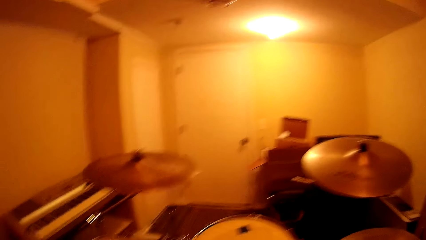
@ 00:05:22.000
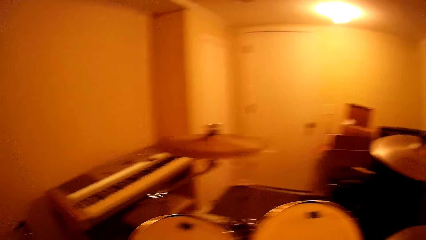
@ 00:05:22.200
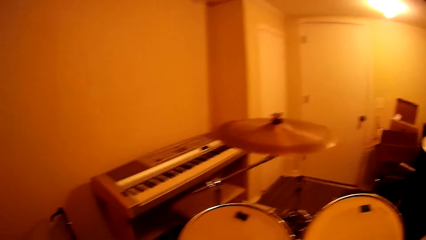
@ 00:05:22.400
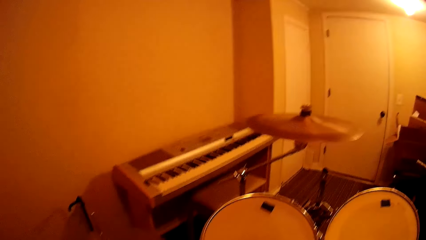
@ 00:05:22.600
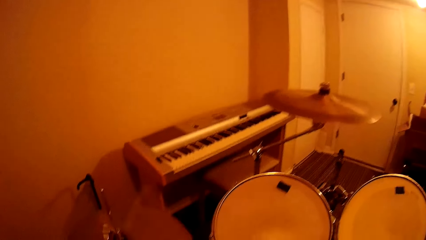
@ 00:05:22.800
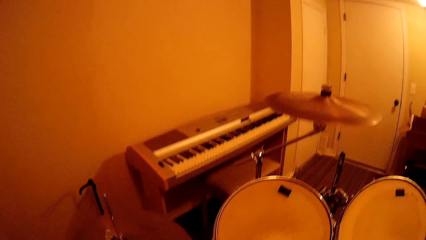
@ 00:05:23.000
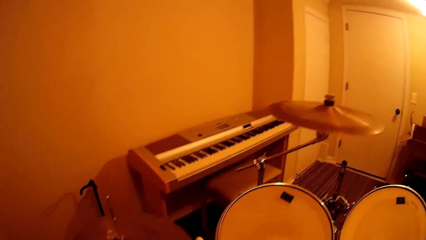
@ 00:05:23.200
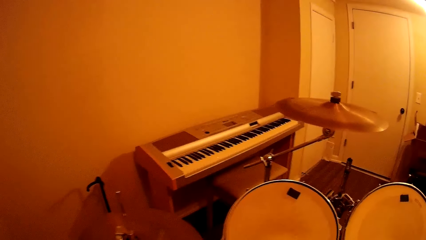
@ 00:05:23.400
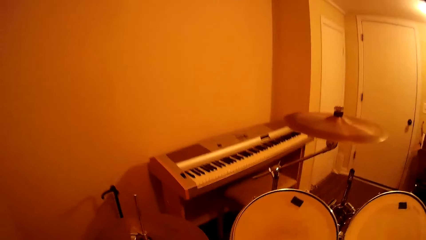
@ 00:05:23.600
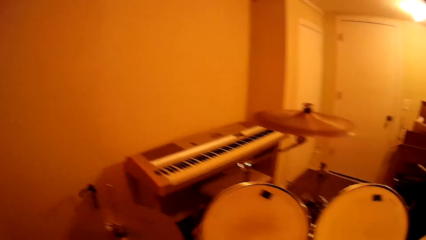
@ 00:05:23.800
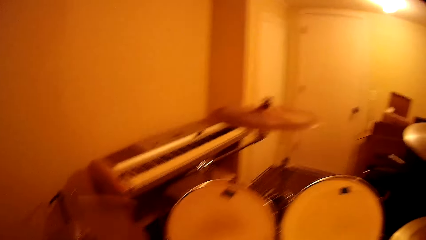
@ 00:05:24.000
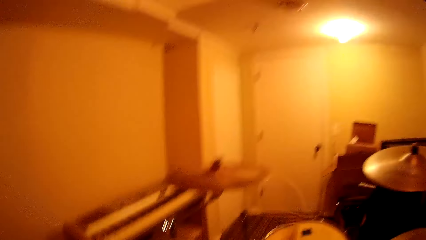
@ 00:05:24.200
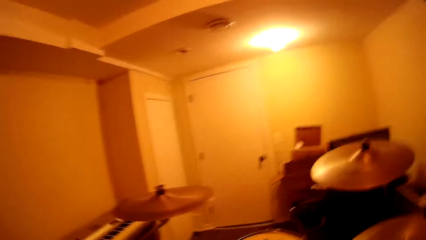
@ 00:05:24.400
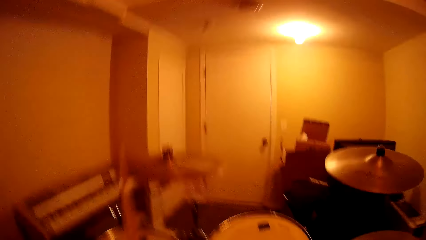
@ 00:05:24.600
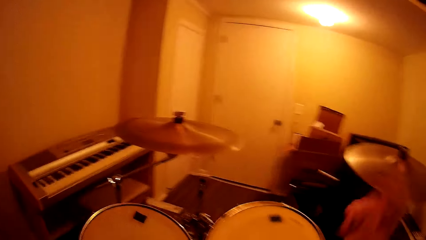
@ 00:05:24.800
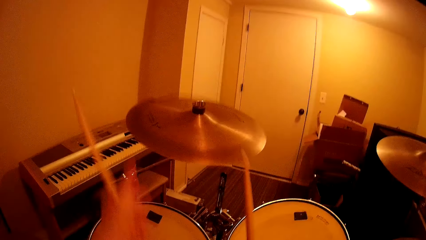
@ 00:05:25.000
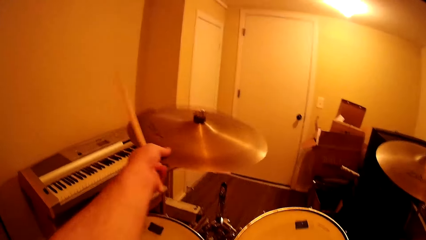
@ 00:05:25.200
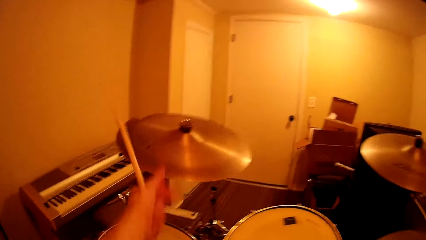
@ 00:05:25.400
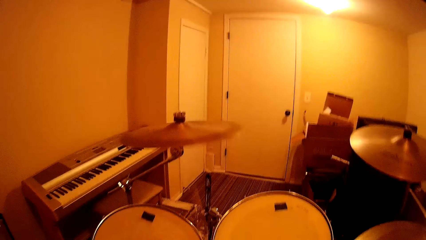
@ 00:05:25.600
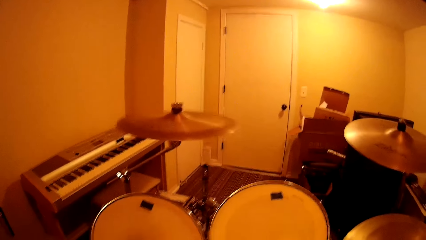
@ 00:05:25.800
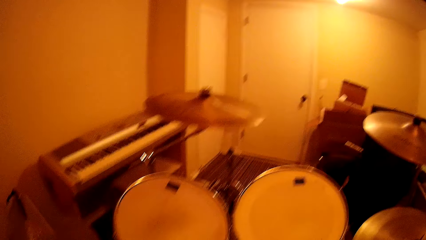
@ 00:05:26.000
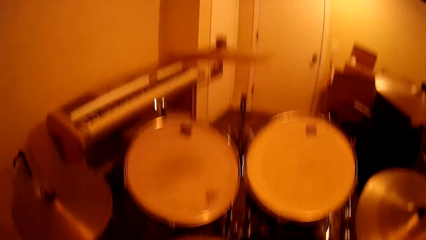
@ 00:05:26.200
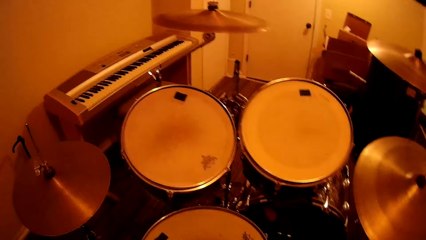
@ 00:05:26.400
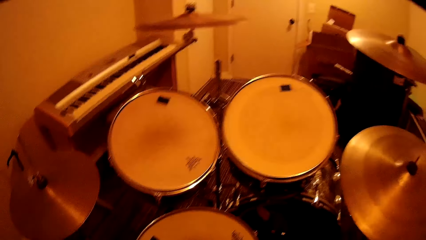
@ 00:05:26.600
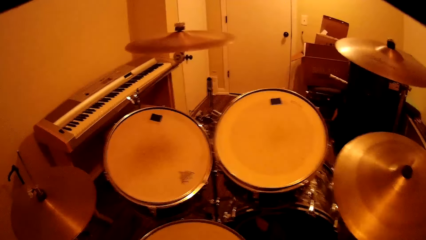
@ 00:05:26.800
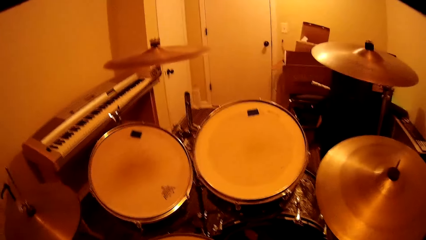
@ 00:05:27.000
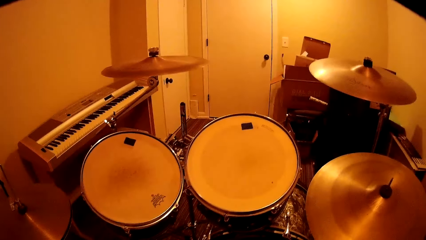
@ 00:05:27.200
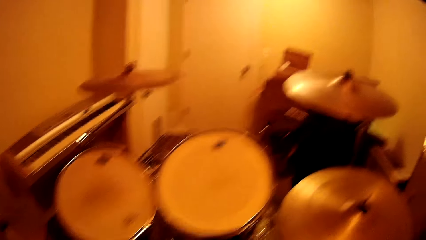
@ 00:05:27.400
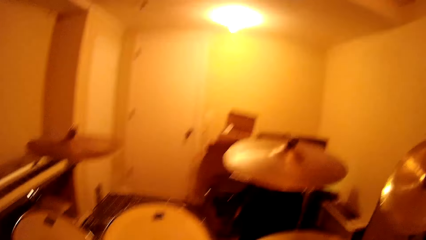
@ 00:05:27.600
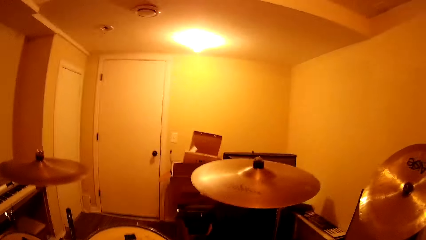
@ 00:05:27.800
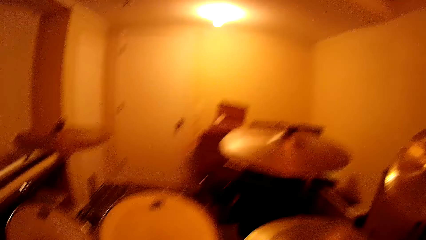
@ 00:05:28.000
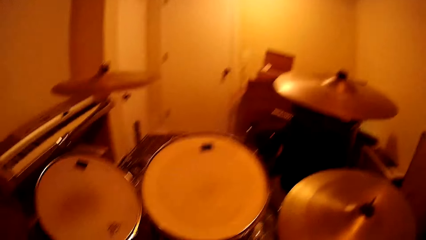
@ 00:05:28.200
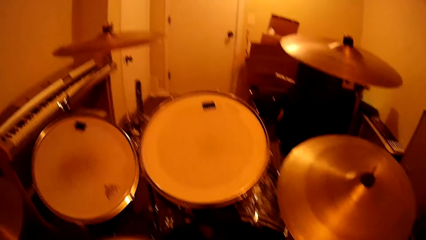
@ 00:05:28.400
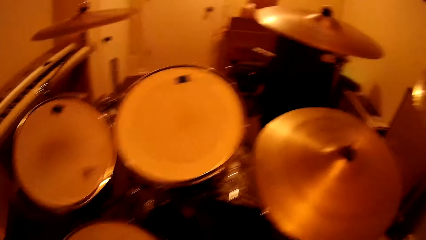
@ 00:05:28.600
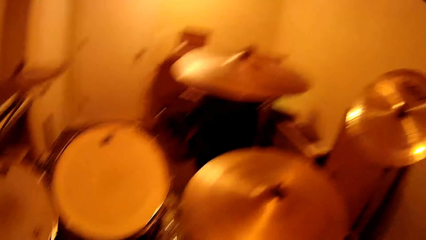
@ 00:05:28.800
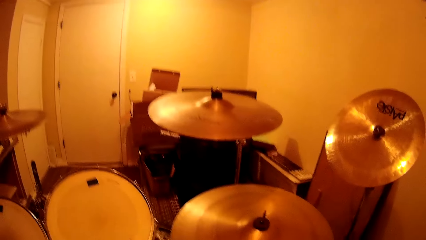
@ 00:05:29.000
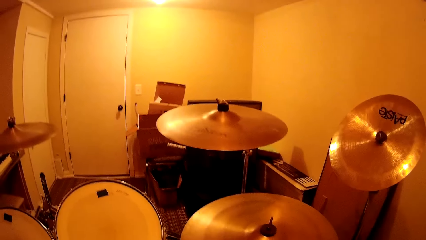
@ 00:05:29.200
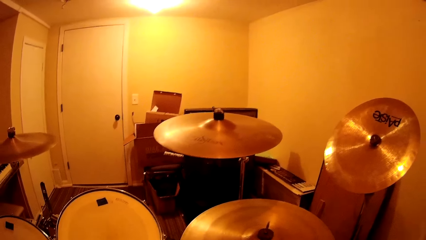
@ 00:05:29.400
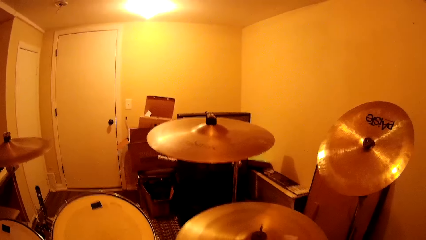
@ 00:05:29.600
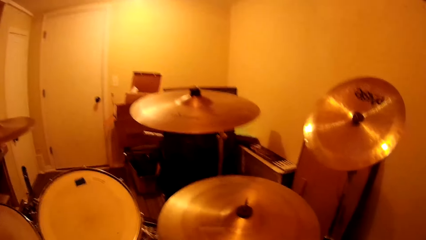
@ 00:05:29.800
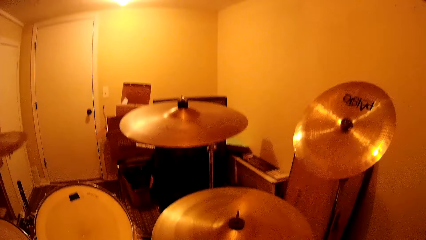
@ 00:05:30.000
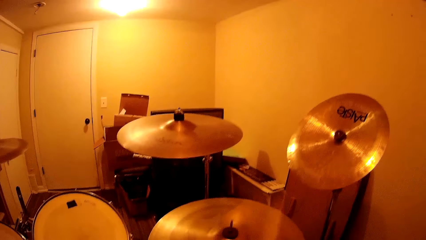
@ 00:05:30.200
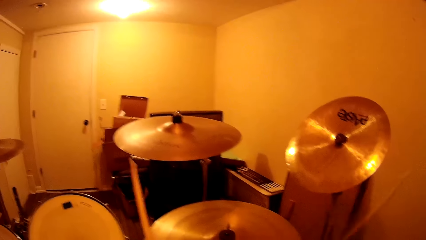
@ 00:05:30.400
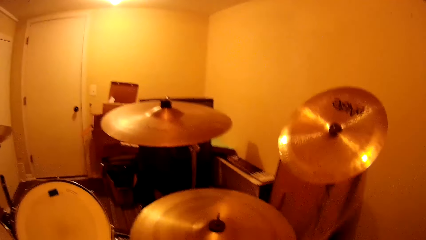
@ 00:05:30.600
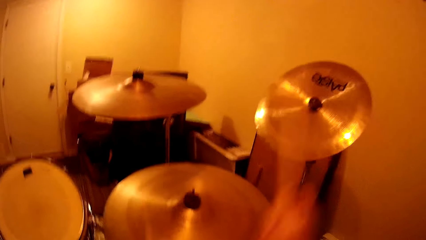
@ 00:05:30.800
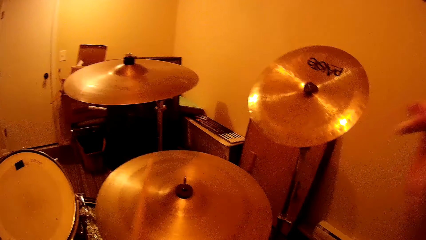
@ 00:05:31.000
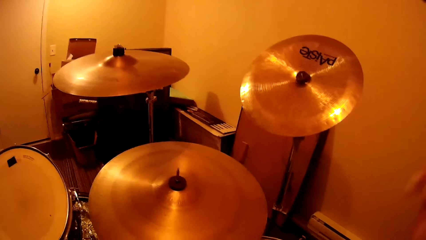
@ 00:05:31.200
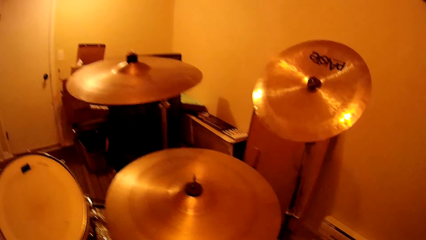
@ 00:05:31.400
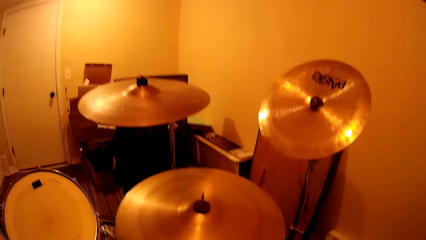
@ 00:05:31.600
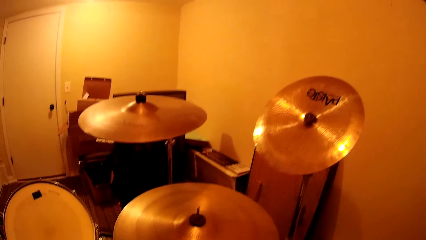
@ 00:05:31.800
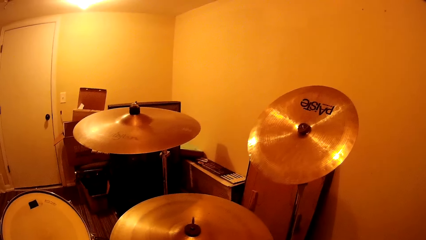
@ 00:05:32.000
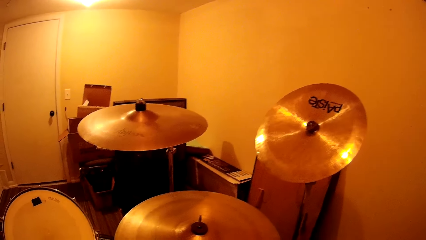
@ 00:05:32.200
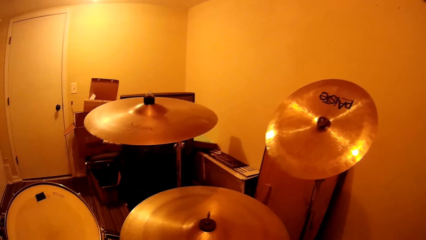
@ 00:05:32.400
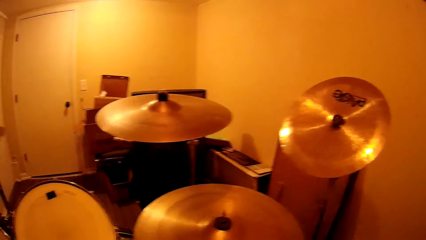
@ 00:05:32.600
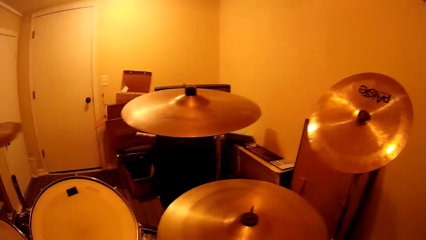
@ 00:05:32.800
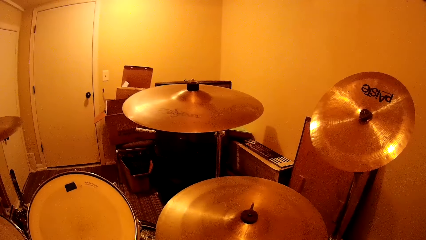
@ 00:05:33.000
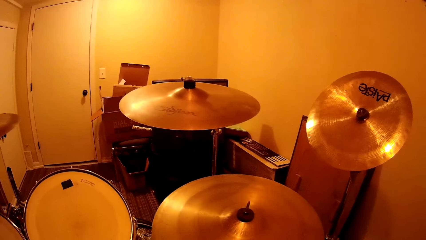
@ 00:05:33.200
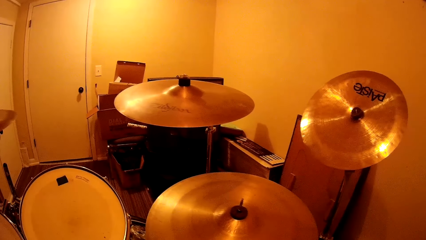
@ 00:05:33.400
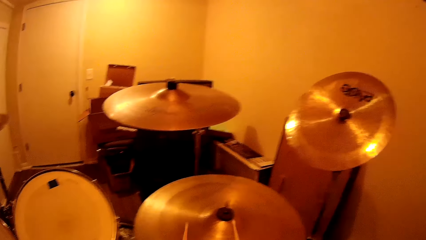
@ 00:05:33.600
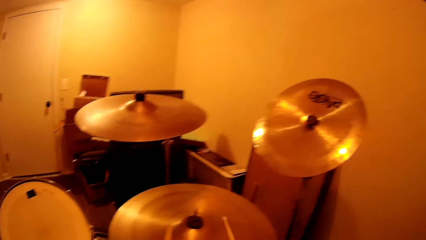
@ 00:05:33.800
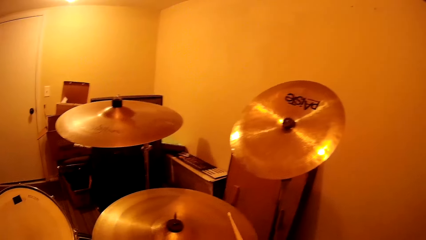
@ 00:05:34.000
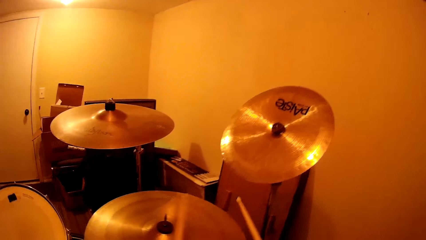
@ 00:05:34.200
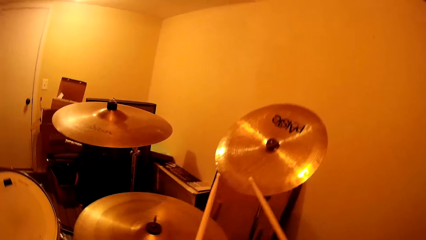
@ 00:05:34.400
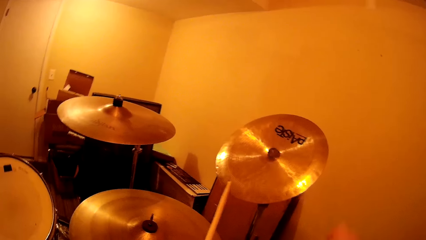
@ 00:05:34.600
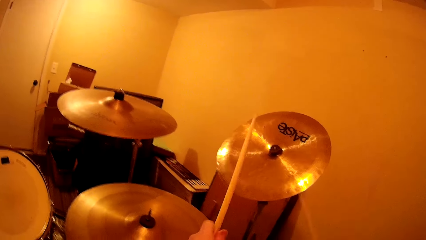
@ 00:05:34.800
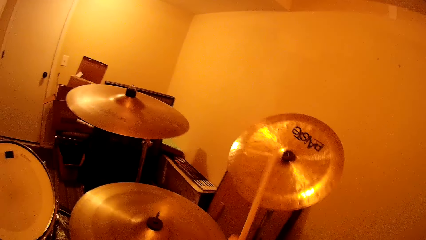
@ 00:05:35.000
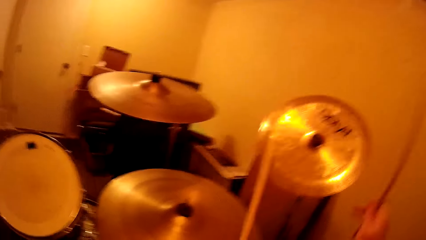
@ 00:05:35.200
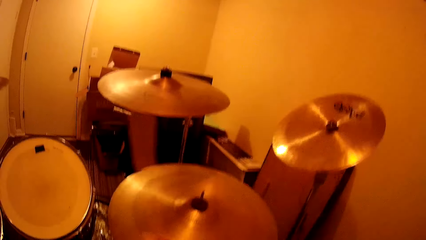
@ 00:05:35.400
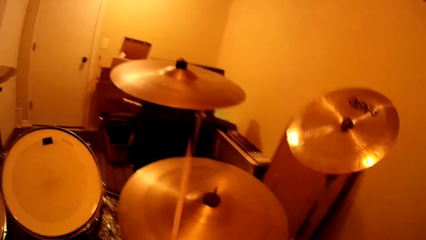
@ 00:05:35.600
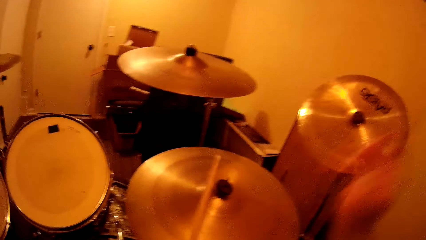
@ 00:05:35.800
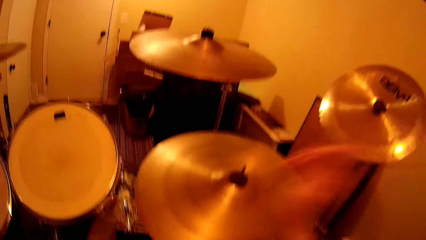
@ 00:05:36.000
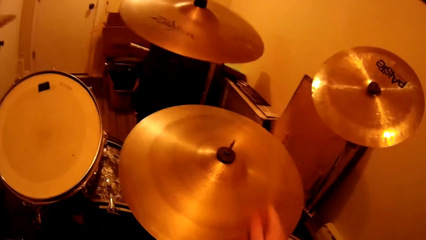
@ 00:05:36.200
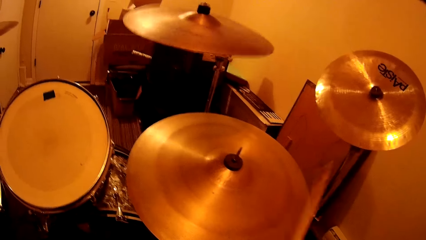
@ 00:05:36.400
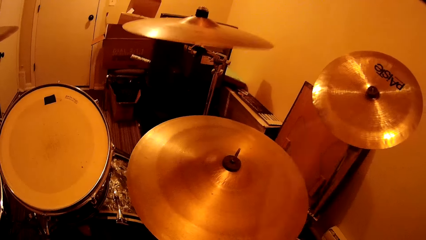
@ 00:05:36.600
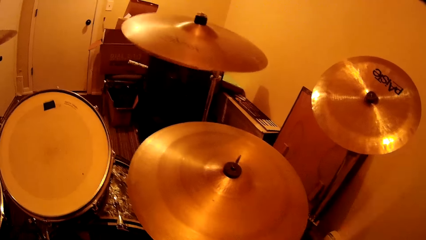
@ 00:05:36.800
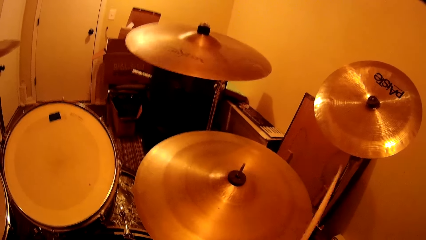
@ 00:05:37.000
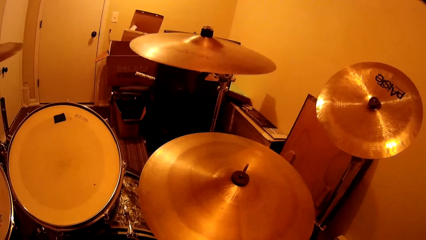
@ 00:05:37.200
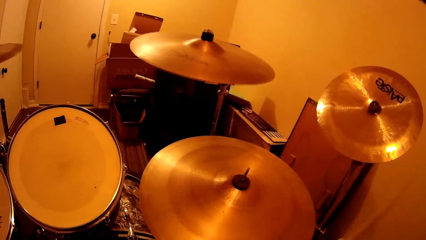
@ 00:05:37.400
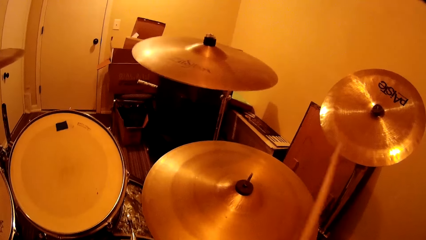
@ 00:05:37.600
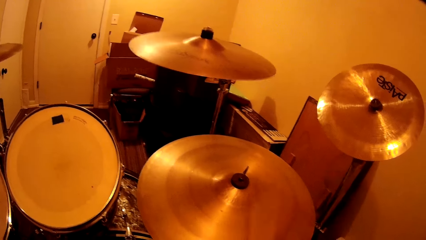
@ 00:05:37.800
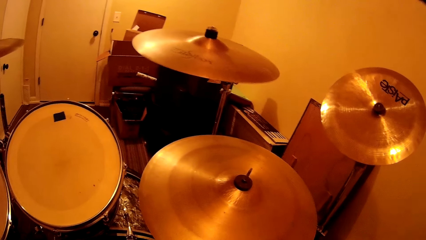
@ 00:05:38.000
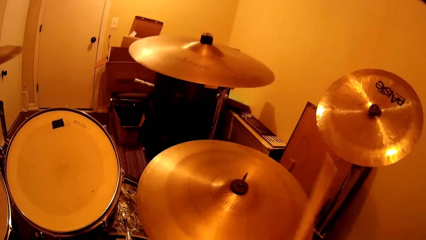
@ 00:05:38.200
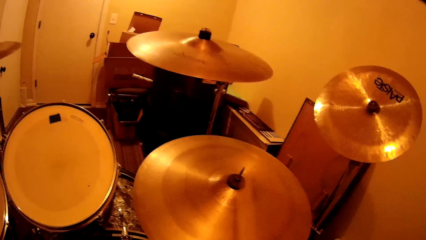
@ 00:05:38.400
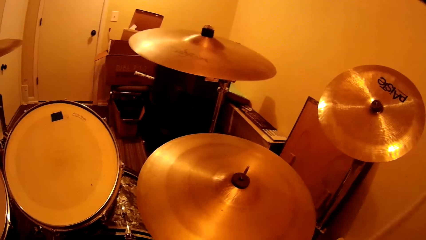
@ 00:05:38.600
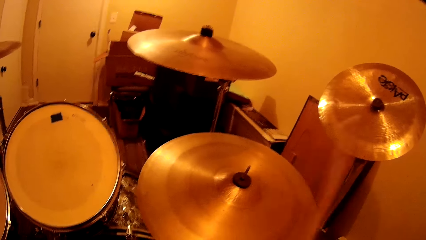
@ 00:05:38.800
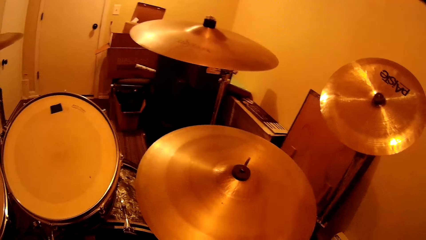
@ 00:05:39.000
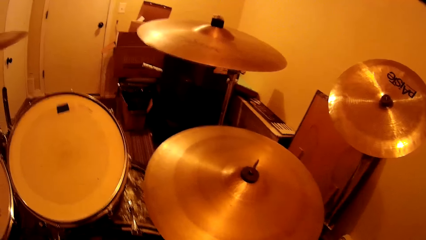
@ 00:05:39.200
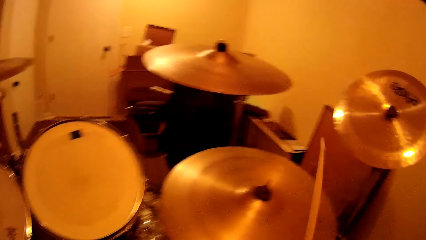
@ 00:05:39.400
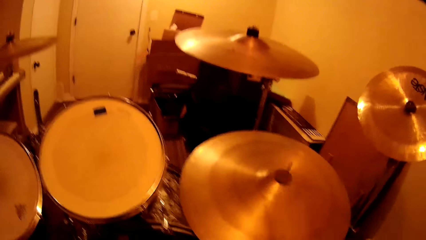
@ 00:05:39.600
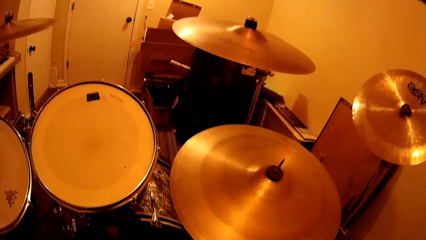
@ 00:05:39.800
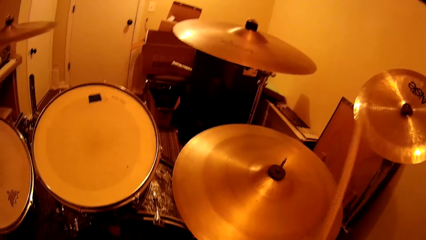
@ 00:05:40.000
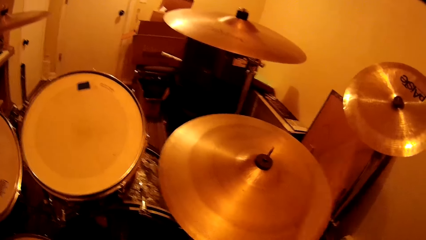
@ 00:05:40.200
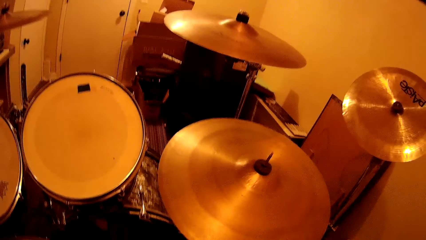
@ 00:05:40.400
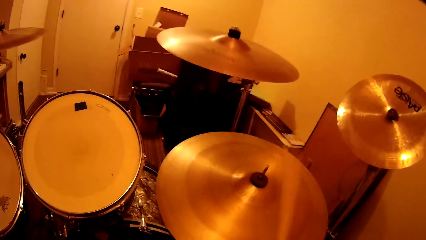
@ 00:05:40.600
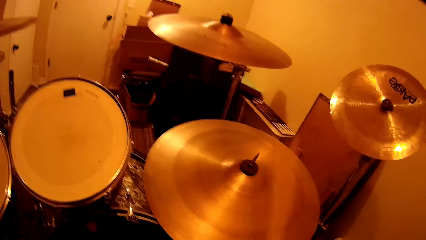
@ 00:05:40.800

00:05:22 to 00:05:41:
The camera wearer hits the drumstick on the other. They play the music band with the drum stick. They play the music band using the drum stick.
